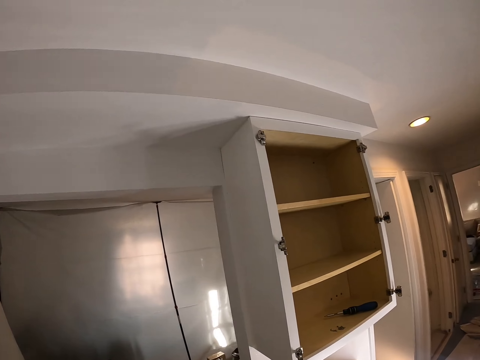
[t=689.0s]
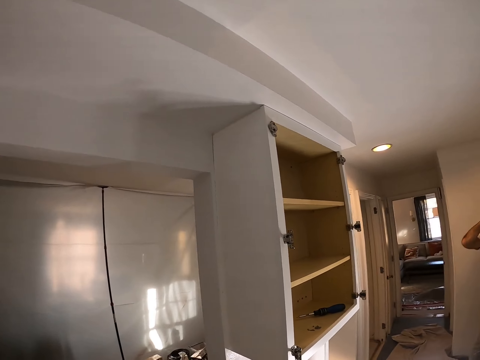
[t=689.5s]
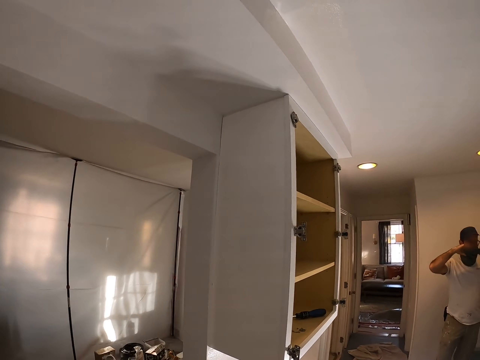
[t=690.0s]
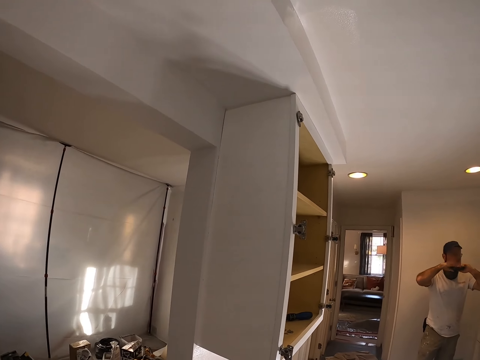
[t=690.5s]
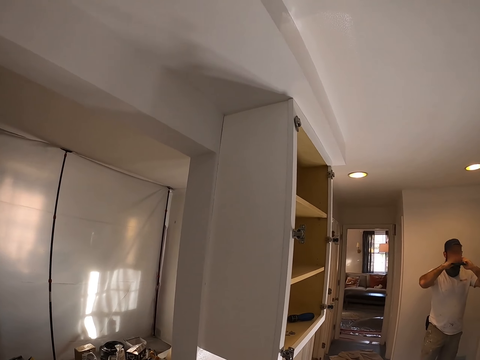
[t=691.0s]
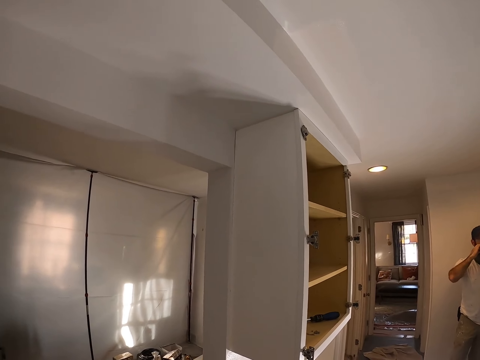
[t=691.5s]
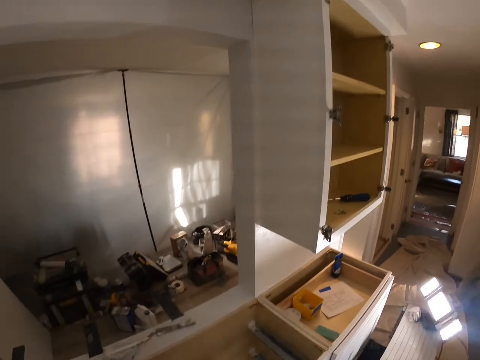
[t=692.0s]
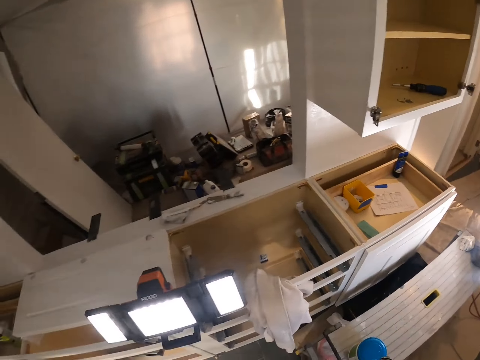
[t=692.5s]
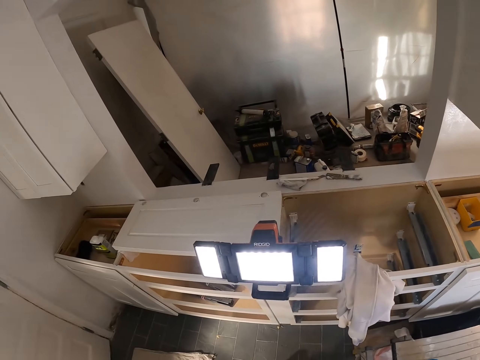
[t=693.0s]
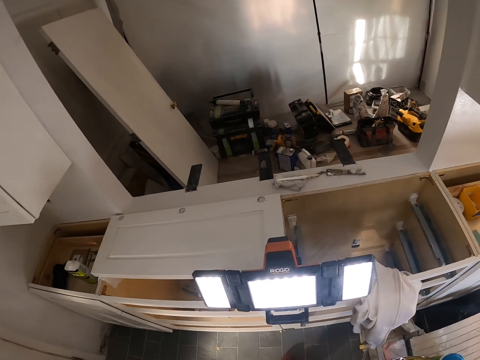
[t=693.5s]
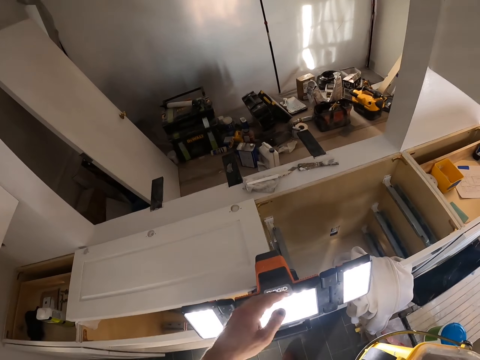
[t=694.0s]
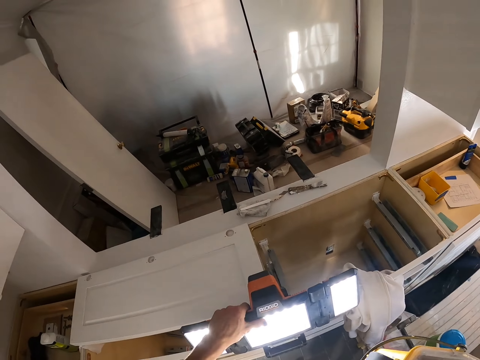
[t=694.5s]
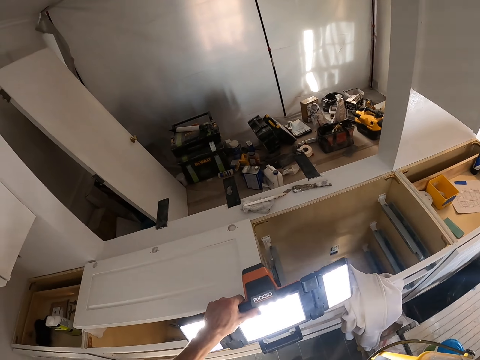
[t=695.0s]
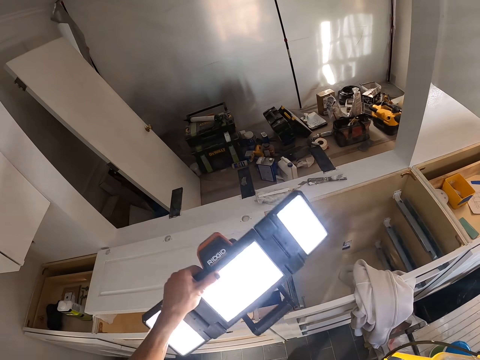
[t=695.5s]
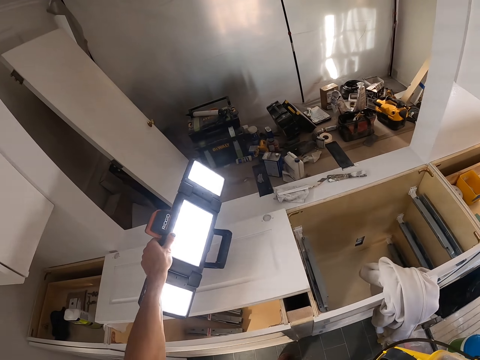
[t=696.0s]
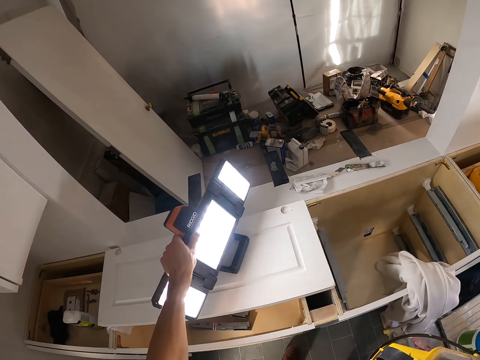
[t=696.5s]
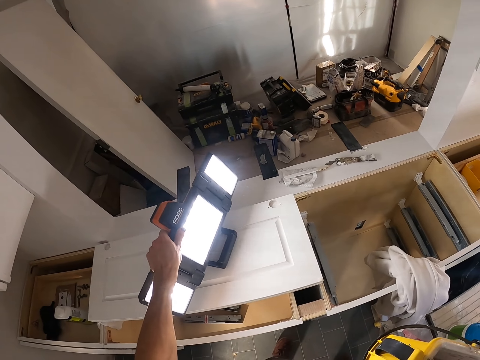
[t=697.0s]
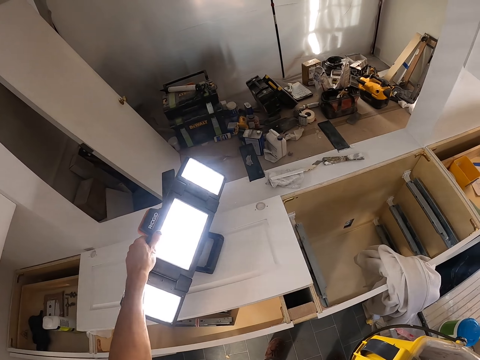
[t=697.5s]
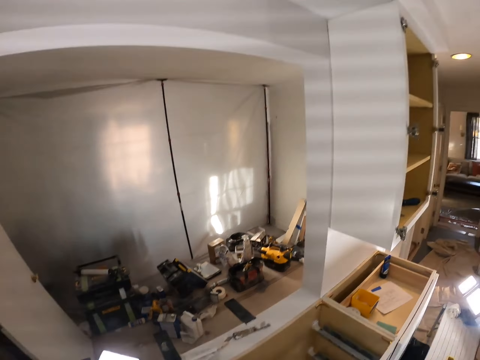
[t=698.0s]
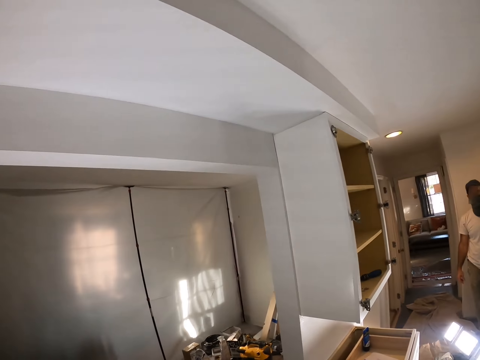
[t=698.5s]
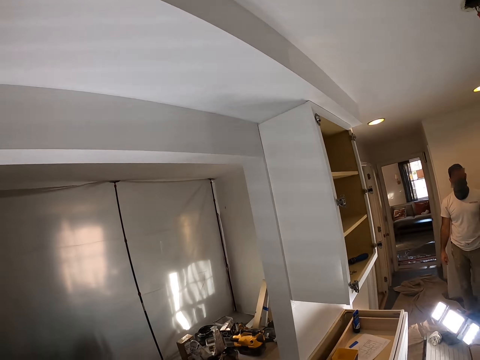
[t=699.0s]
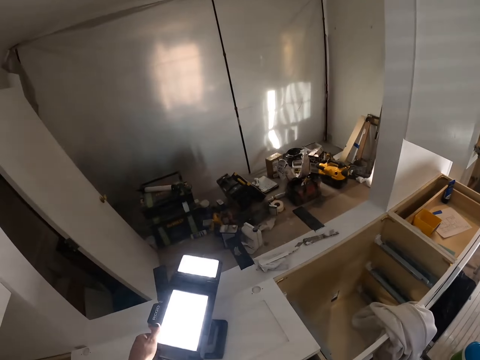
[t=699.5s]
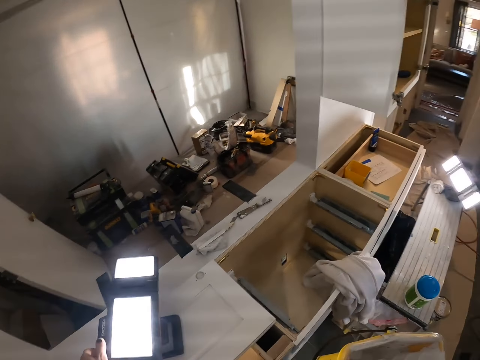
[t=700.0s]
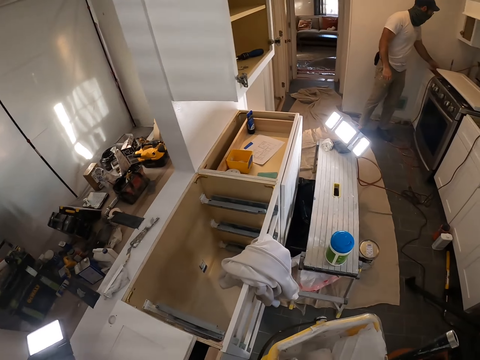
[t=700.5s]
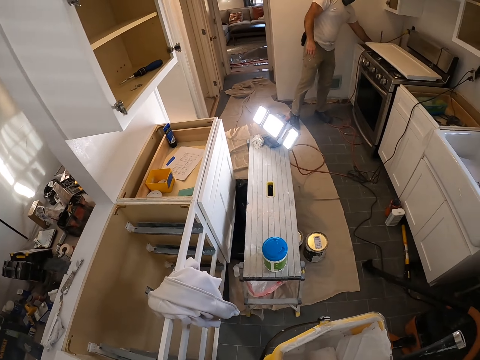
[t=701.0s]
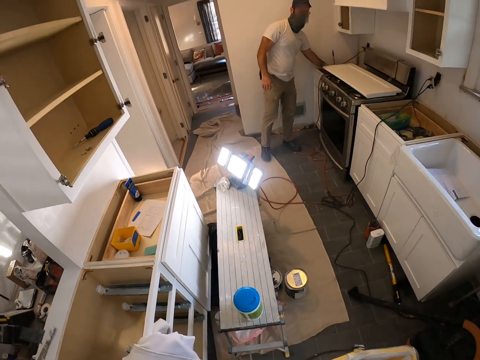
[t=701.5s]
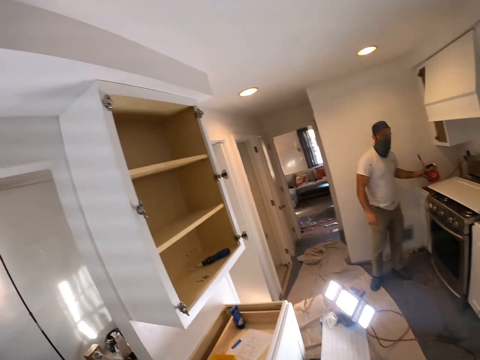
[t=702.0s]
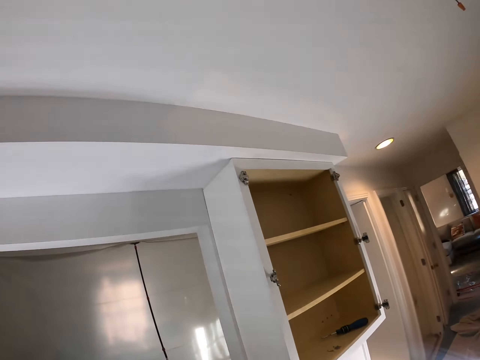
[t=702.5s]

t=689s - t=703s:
The camera wearer looks on the other side. They look around the house. They hold the work light. They take the torch. They move the work light. They look at the ceiling. They look around the room.

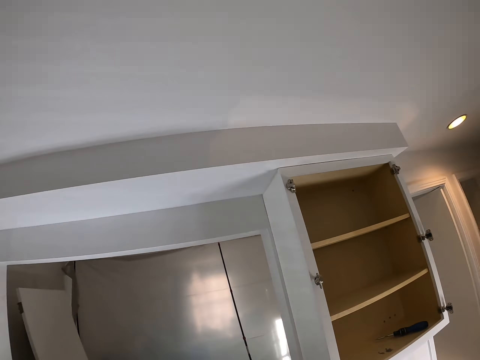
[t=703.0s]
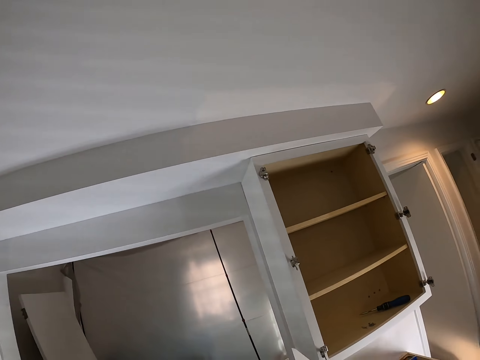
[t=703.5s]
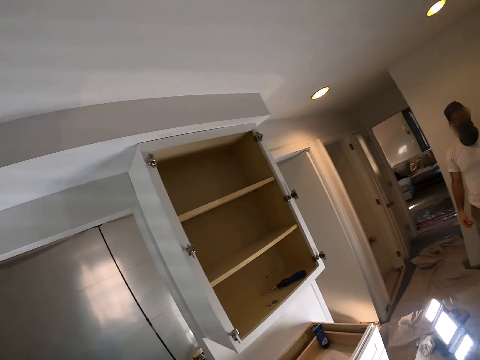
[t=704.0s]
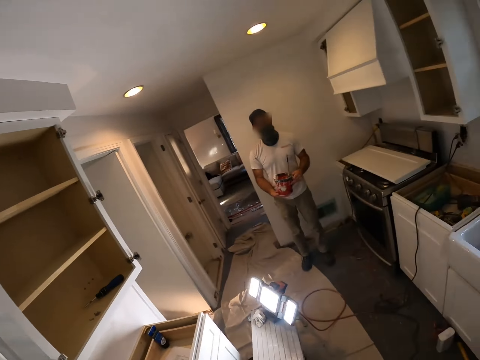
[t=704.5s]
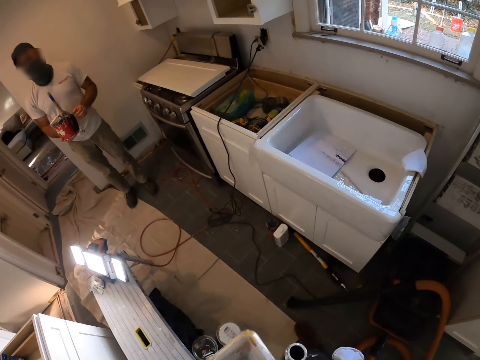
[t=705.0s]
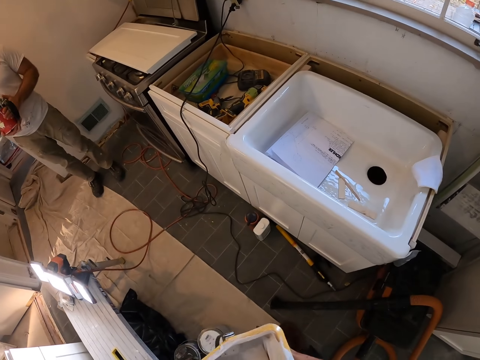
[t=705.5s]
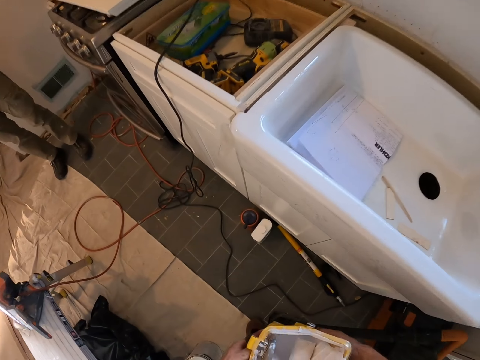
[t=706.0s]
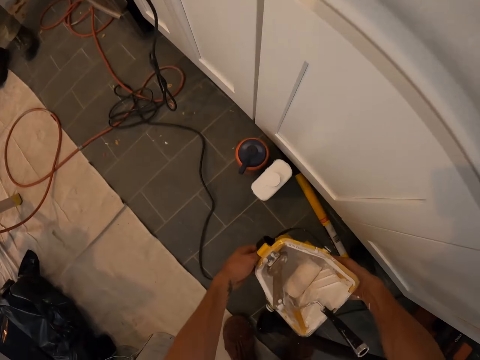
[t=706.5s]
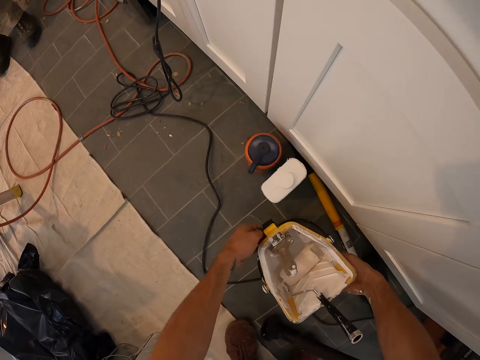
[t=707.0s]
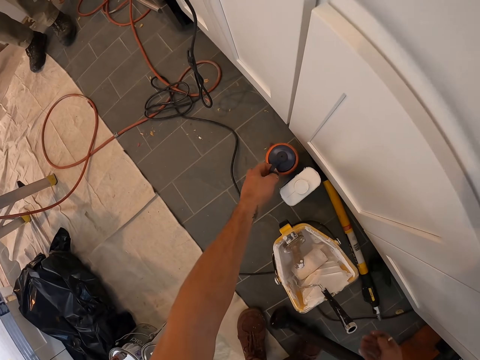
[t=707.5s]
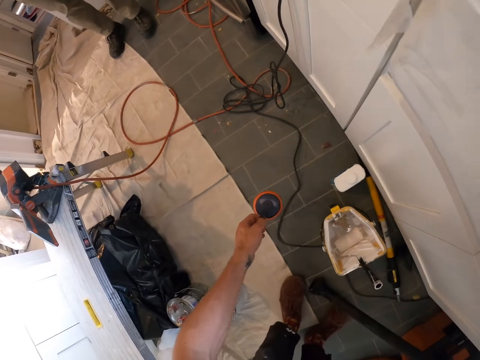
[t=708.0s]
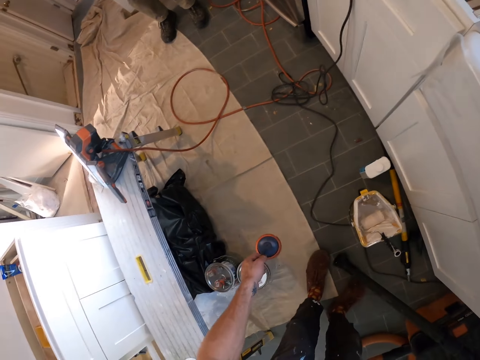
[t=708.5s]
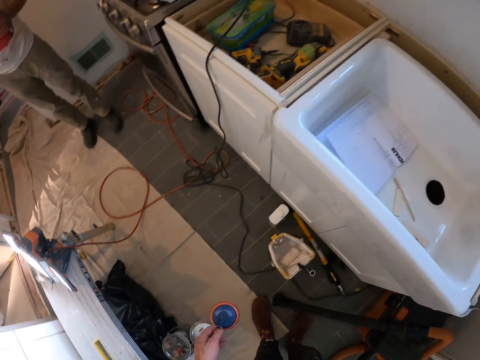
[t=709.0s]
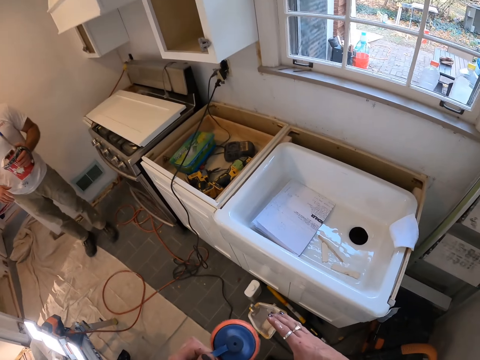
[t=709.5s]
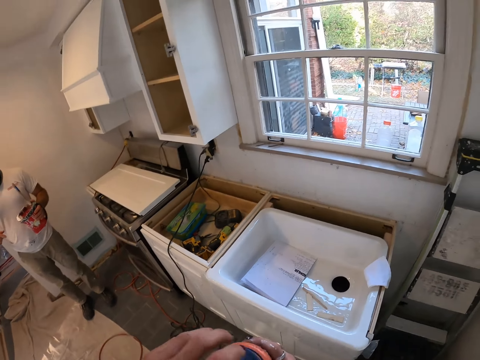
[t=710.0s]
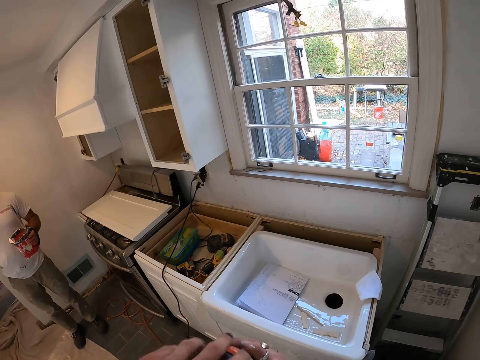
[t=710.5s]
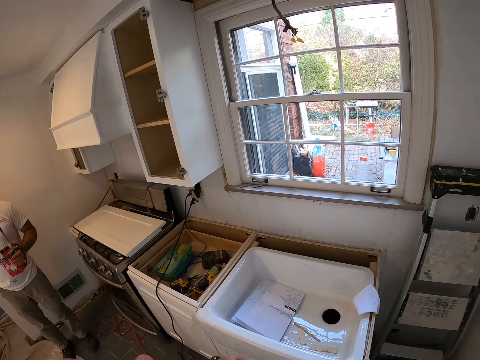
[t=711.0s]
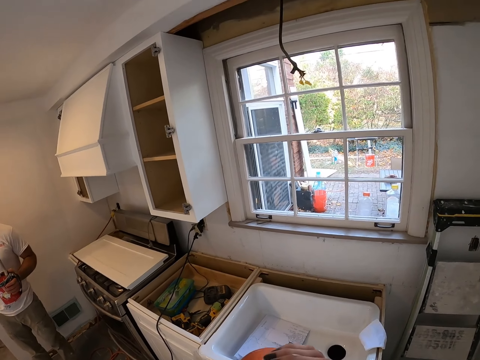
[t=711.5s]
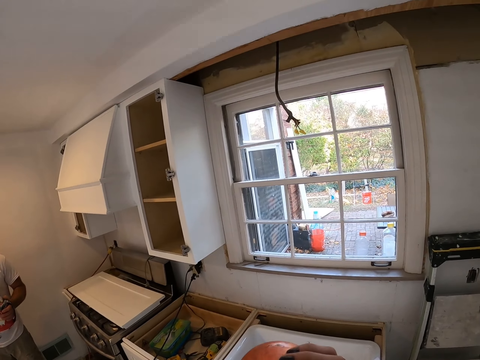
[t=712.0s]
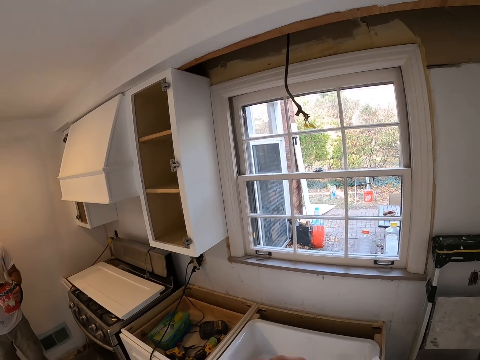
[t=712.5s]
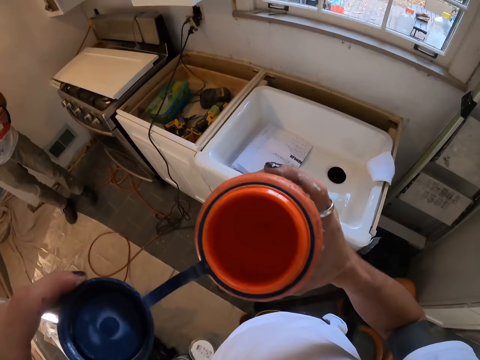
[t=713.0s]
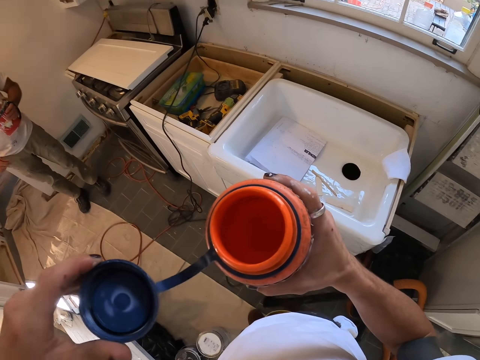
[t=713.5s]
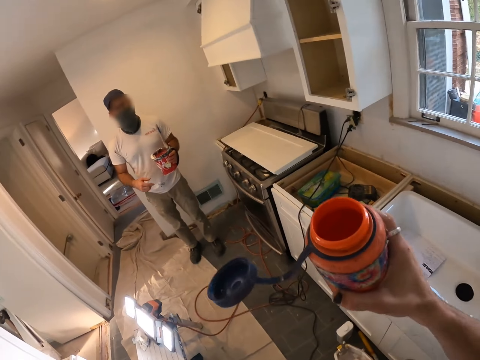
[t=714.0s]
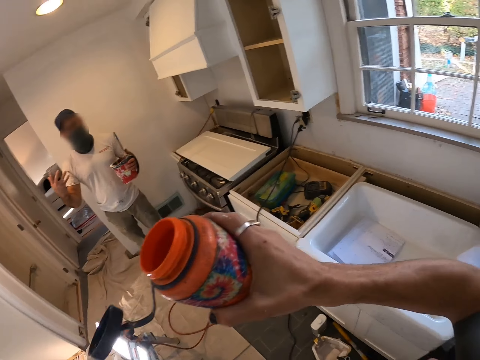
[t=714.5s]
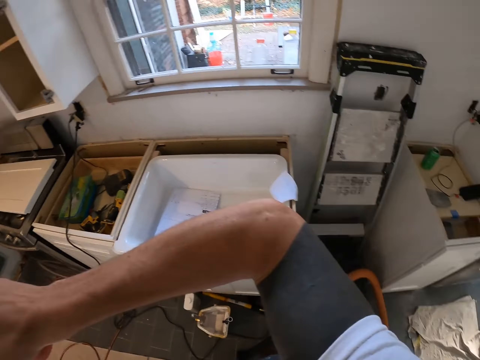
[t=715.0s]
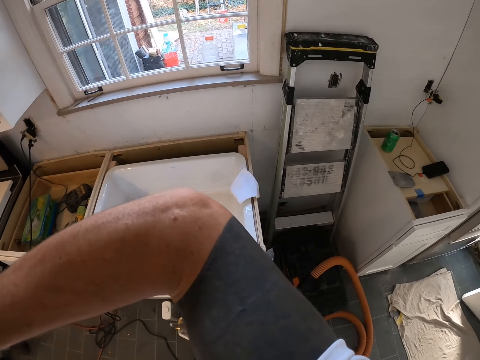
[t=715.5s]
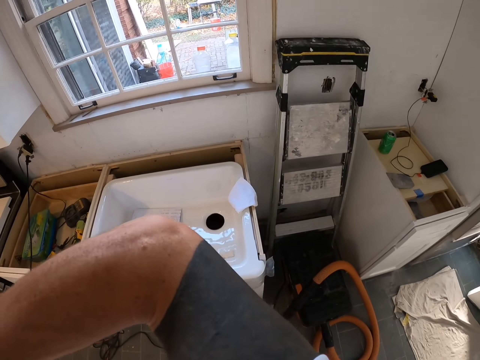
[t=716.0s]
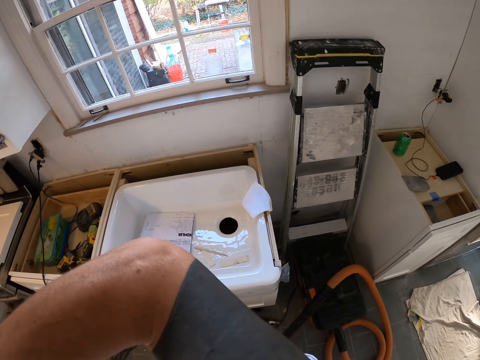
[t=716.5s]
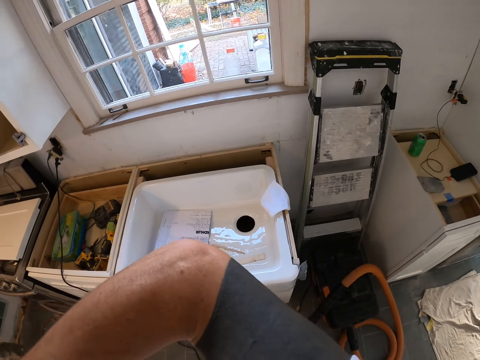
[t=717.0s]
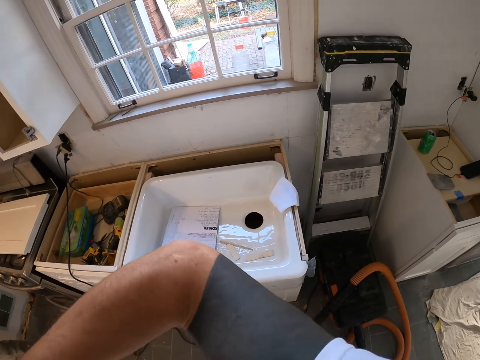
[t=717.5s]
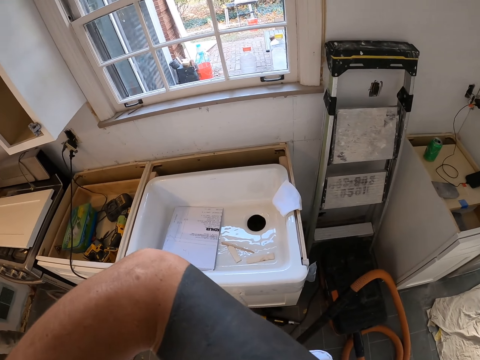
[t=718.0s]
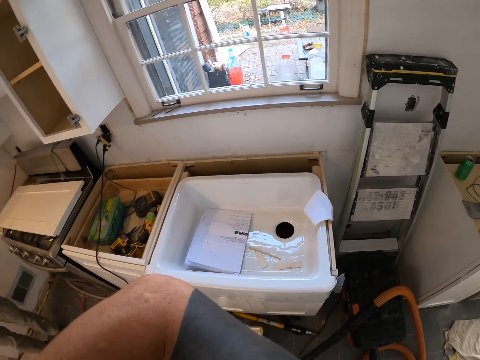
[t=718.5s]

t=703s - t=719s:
The camera wearer looks at the ceiling. He rotates the camera. He holds the container. He bends beside the cabinet. He puts down the container. He picks up the water bottle. He opens the water bottle. He drinks the water. He lifts his hand. He looks at the window.
